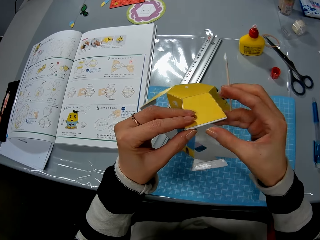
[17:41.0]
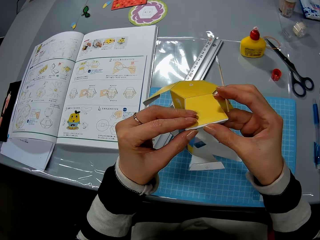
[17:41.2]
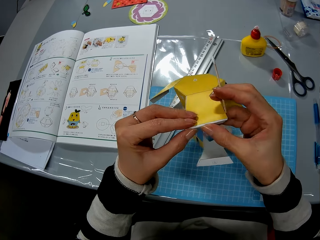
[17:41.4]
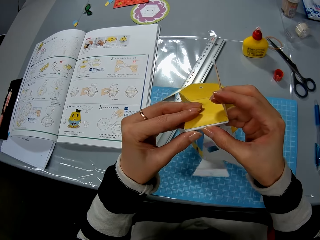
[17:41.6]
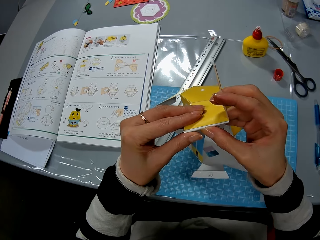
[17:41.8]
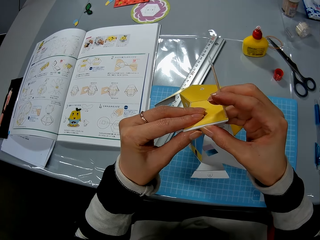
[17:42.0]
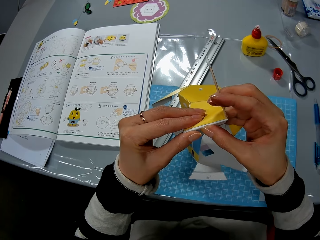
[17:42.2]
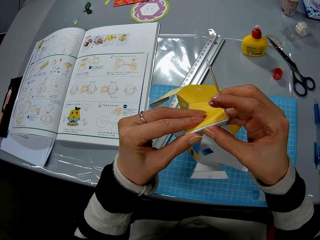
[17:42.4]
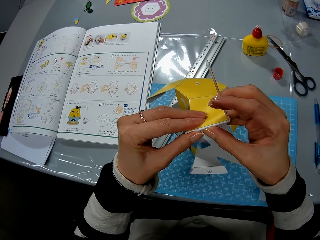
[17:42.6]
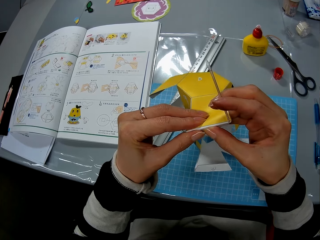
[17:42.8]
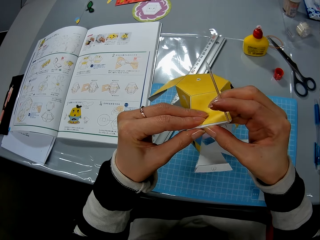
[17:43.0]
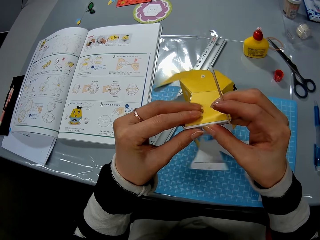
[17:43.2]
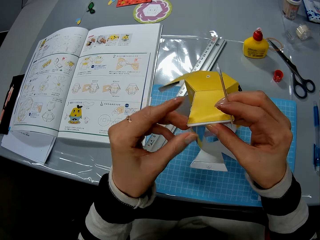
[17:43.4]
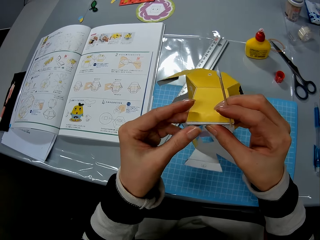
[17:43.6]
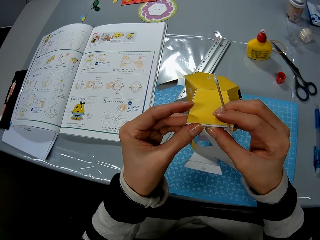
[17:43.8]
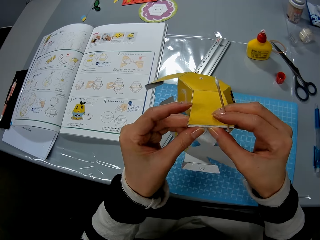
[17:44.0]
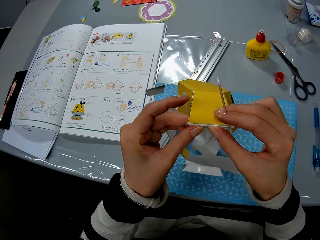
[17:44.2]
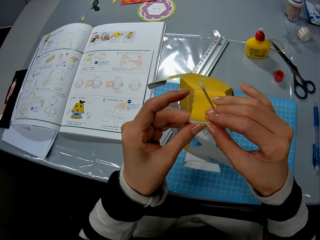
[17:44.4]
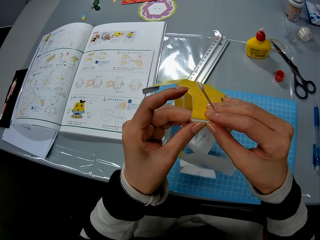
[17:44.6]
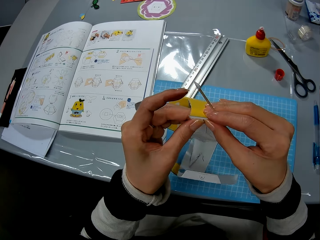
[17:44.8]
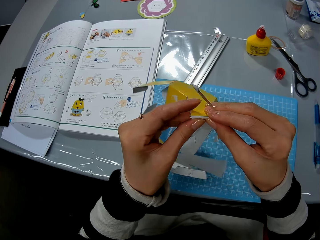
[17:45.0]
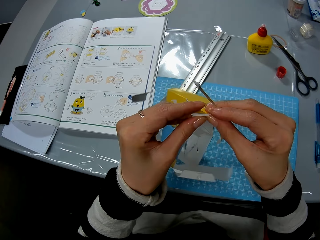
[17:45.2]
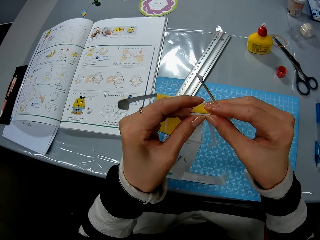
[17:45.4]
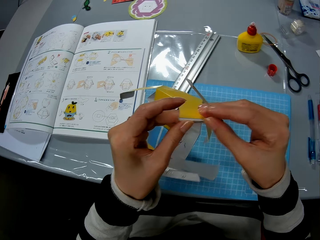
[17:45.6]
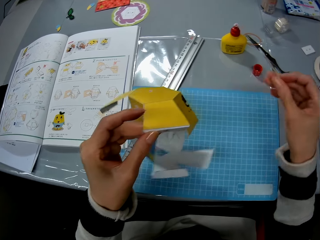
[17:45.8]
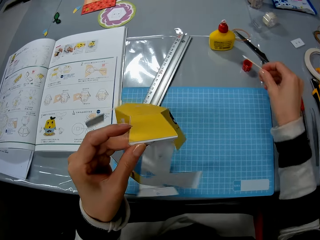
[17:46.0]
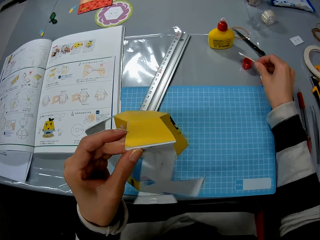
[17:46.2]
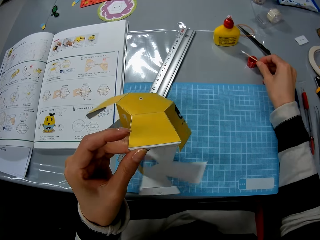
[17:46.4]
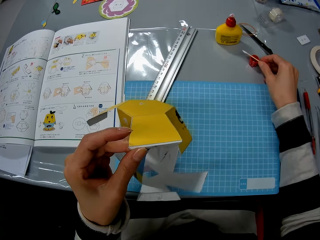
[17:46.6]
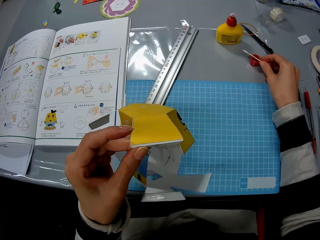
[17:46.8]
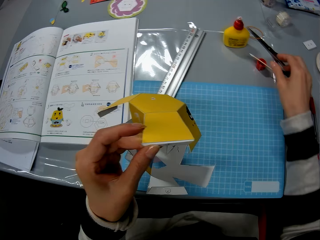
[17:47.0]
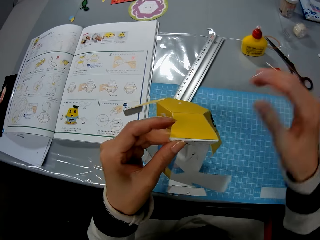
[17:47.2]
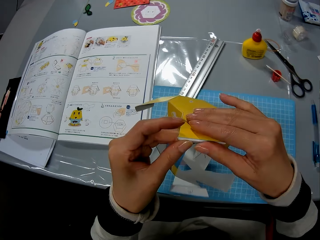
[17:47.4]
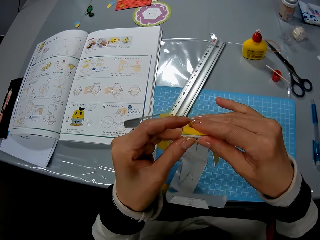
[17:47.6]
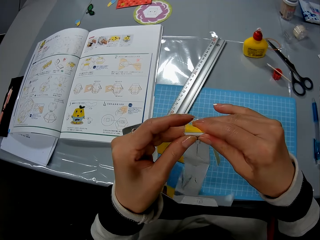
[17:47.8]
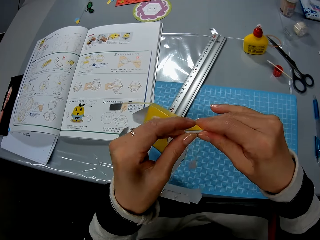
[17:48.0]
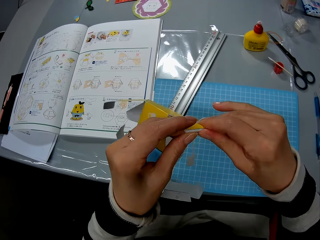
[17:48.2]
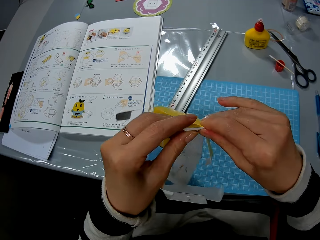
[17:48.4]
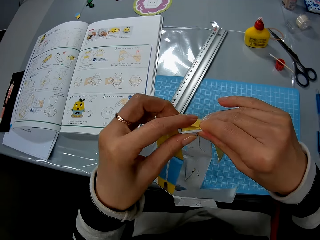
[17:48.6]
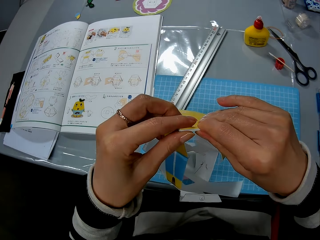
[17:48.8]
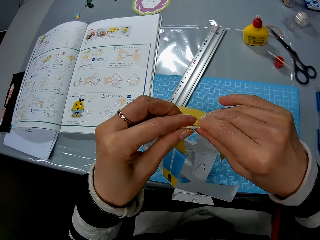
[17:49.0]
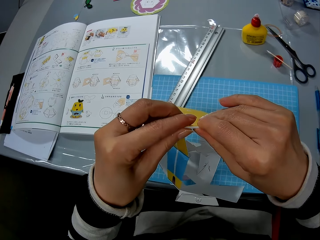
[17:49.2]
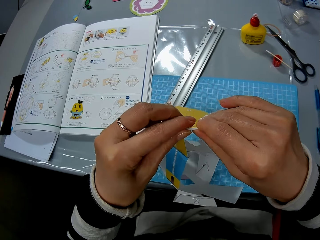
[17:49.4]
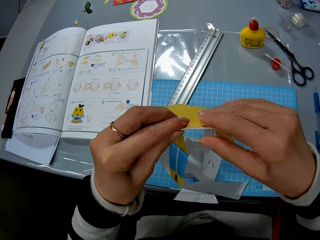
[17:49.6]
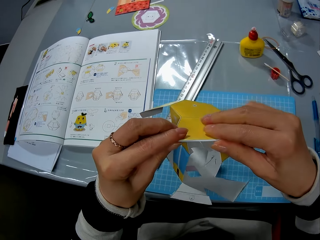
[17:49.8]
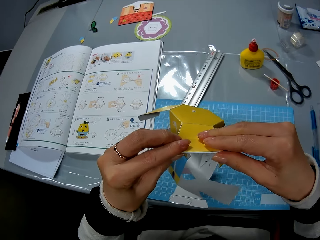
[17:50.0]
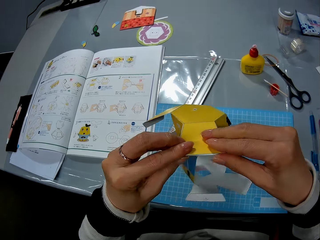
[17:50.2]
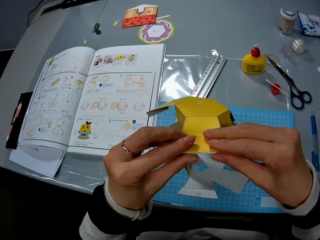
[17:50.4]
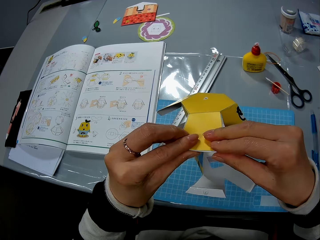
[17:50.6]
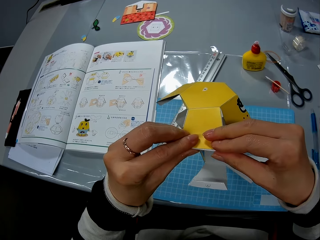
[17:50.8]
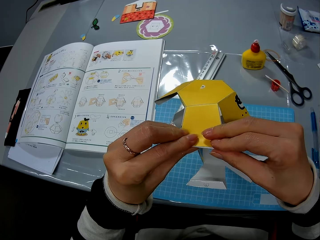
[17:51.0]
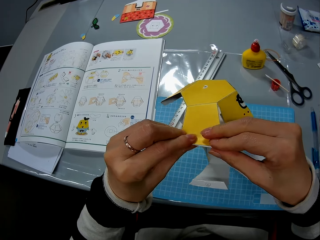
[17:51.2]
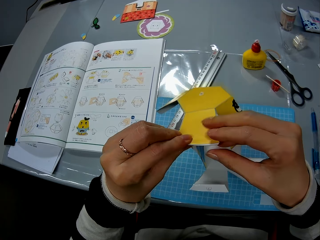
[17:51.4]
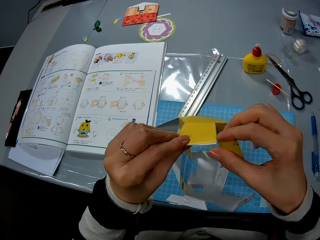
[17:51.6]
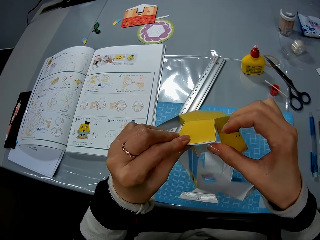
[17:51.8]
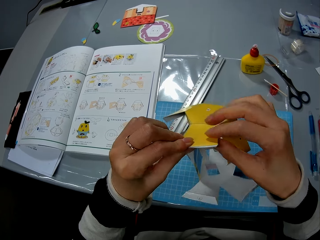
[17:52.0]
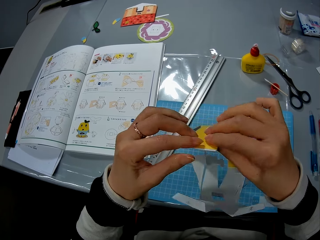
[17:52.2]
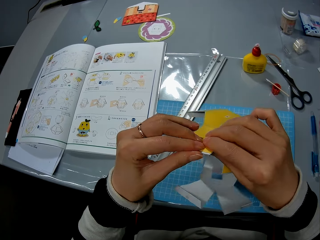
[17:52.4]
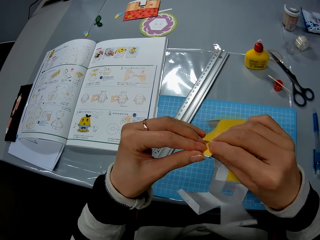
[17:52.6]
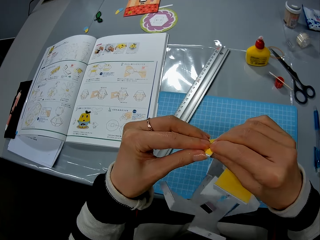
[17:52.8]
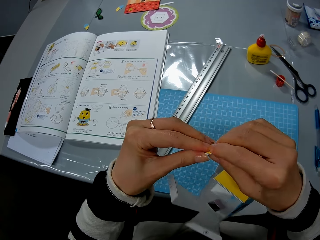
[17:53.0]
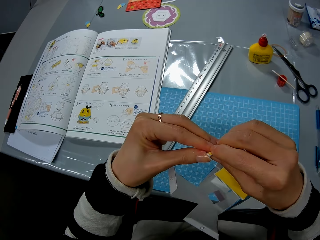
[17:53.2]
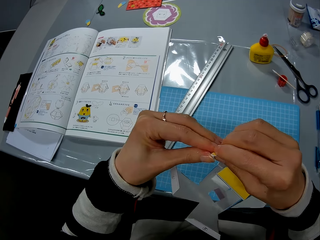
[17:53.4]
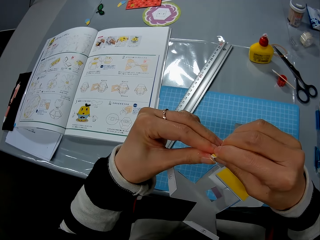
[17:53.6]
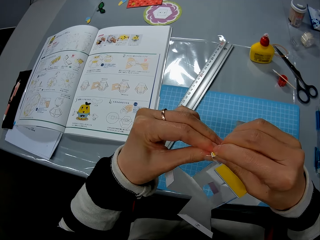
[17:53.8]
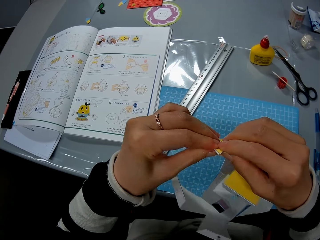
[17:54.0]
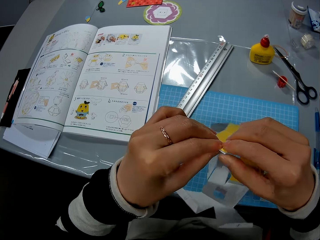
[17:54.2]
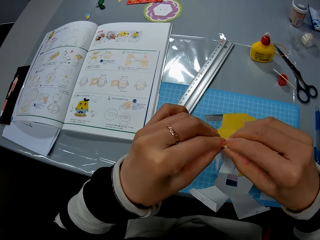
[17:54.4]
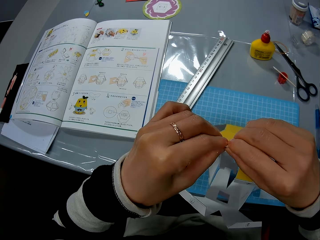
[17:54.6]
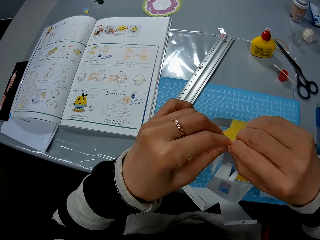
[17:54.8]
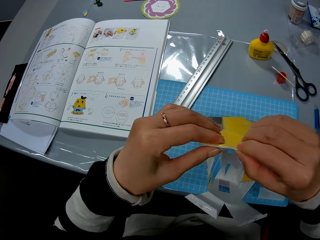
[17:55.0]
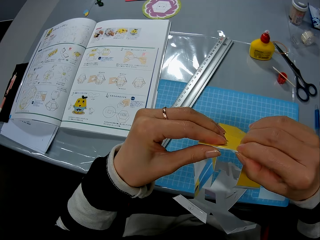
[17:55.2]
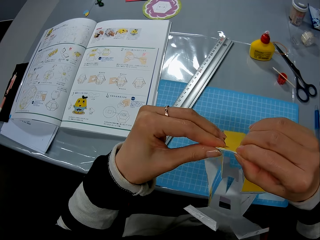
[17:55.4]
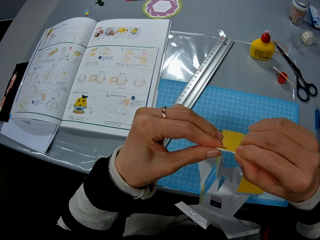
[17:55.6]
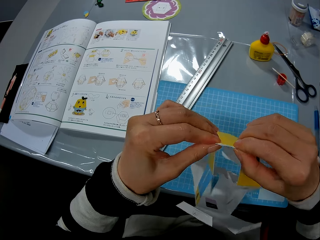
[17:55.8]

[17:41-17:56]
The camera wearer holds the decoration. They put the wood craft stick on the lid. They fold the decoration. They touch the paper craft.

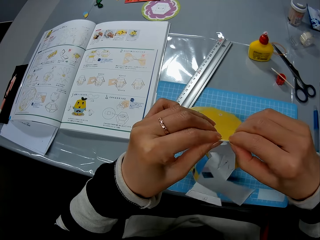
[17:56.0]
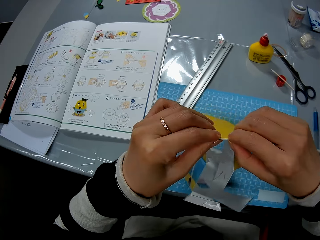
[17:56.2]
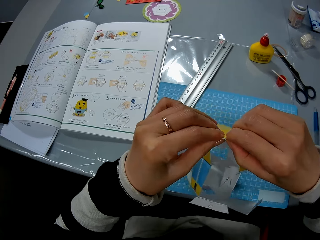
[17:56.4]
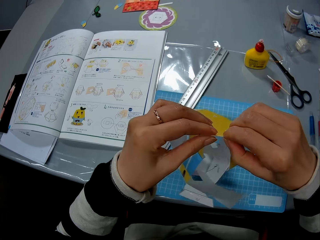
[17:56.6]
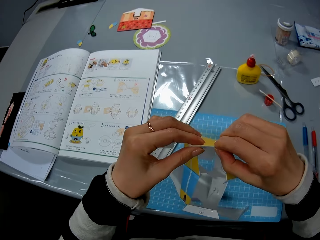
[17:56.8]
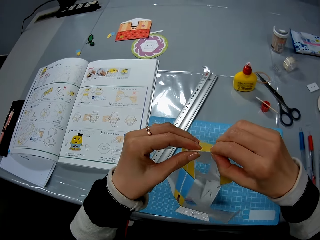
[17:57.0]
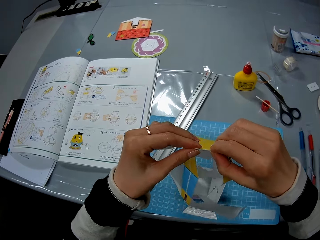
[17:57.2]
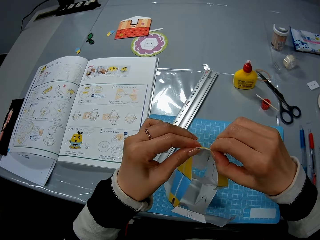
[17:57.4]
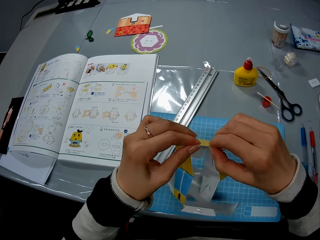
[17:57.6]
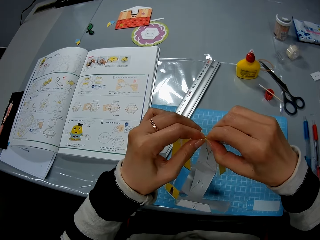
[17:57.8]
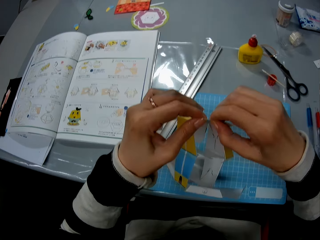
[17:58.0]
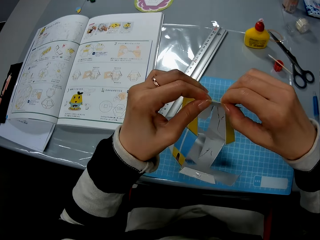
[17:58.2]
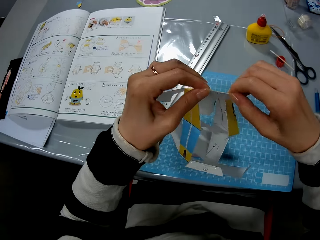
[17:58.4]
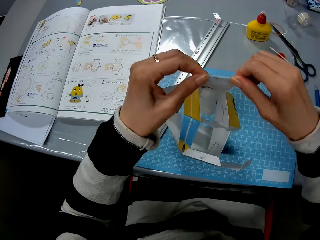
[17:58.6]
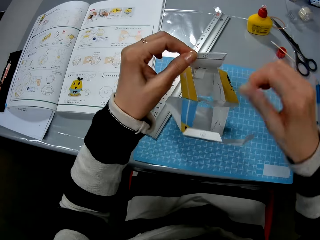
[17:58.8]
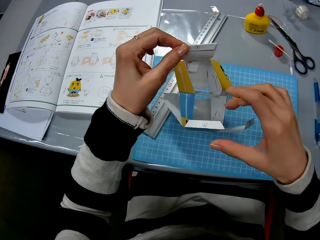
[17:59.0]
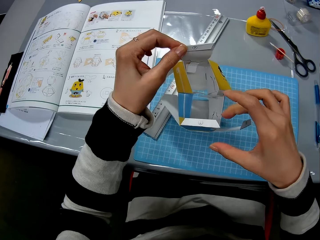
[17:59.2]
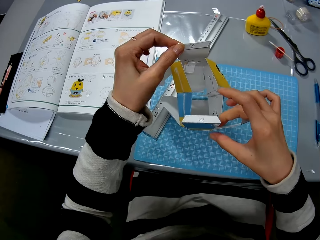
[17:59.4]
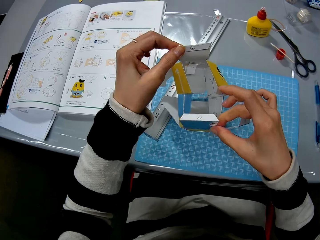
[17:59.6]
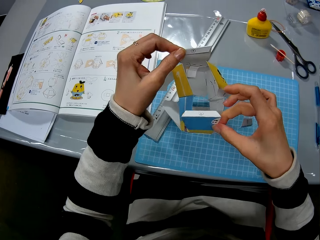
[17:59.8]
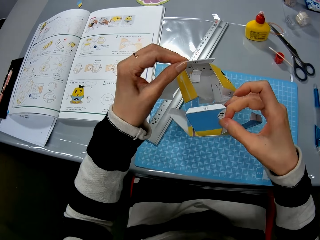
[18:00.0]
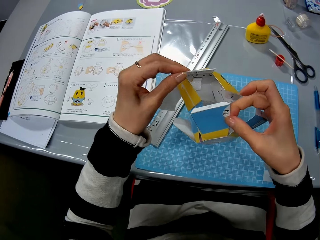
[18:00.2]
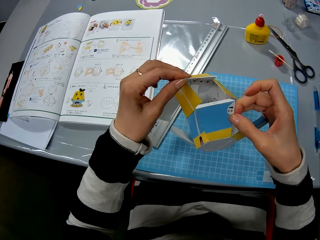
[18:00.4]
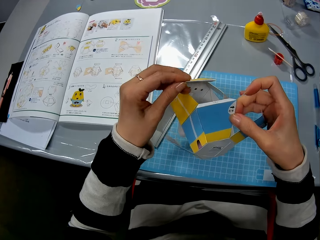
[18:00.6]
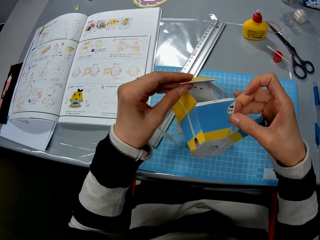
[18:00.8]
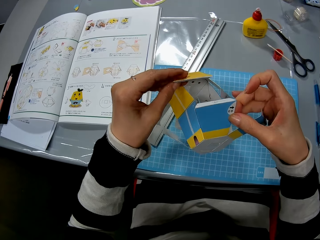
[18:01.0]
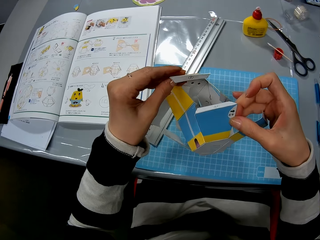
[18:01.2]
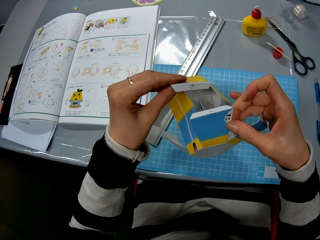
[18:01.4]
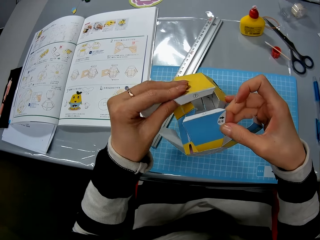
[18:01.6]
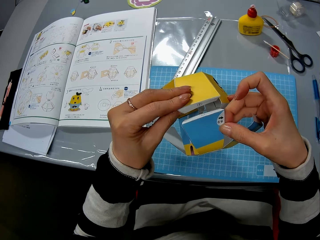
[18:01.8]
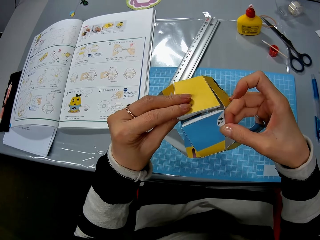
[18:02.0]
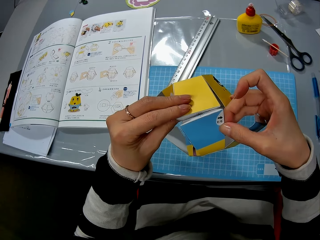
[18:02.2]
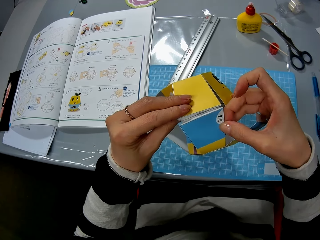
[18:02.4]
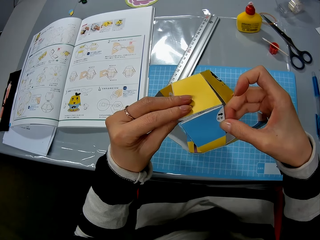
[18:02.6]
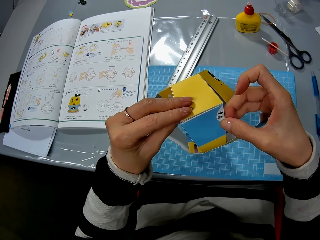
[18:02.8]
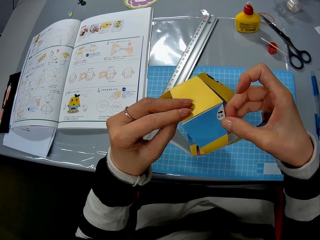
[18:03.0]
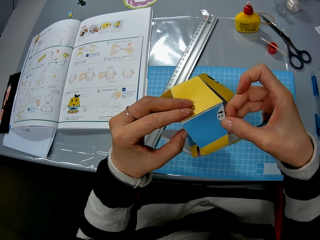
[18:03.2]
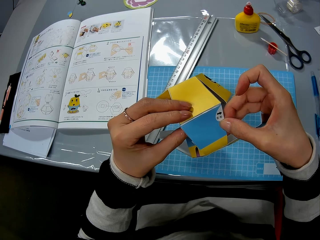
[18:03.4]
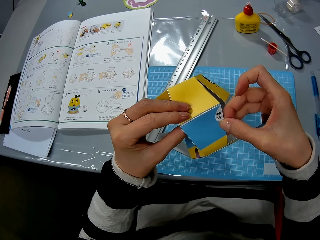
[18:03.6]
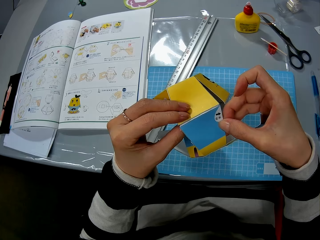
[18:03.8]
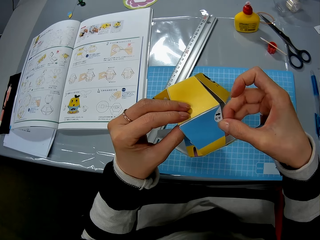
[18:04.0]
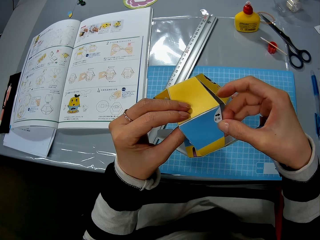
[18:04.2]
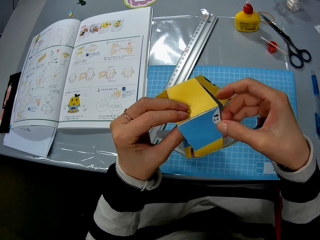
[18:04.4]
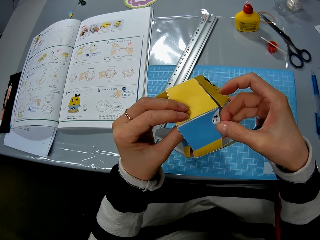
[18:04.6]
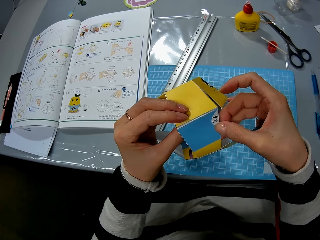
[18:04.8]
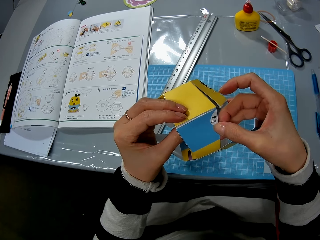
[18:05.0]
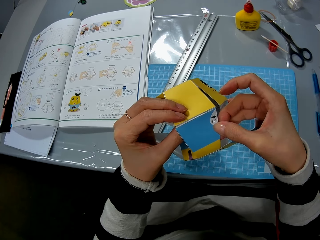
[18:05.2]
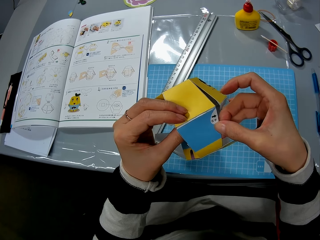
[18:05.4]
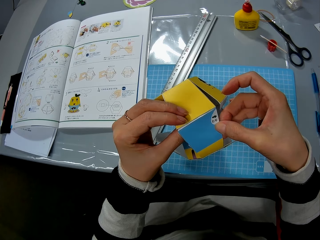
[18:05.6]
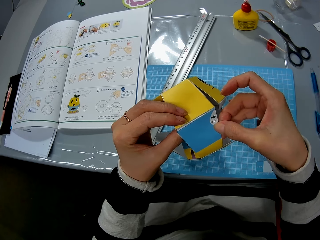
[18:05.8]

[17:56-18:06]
The camera wearer glues the paper craft together.
